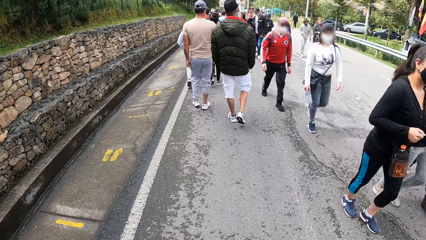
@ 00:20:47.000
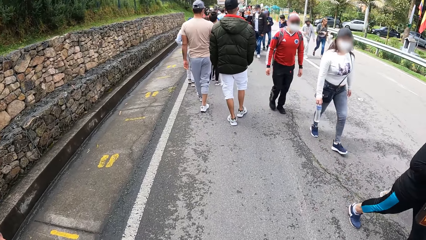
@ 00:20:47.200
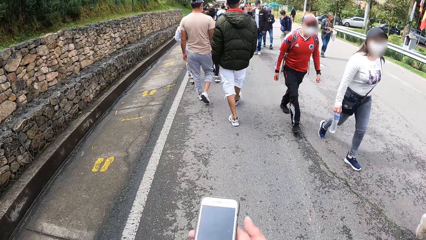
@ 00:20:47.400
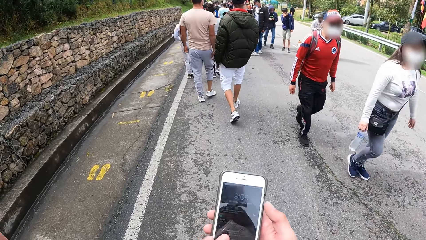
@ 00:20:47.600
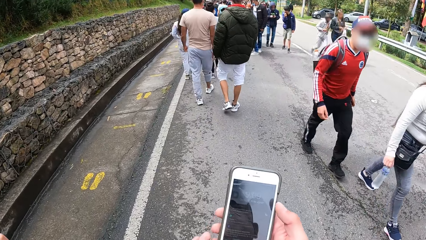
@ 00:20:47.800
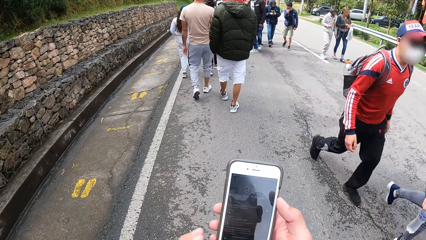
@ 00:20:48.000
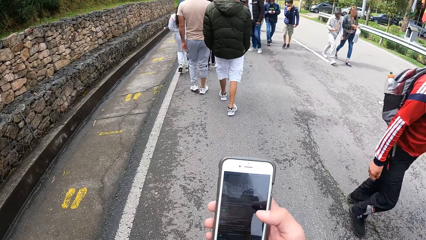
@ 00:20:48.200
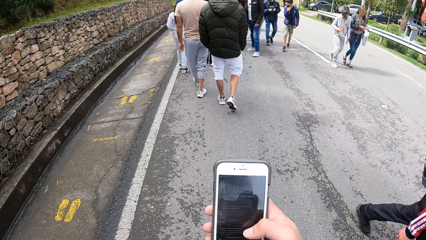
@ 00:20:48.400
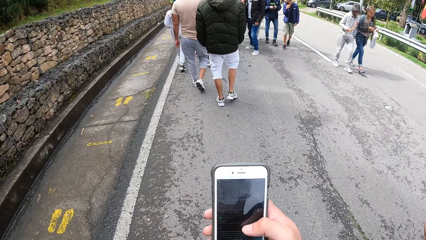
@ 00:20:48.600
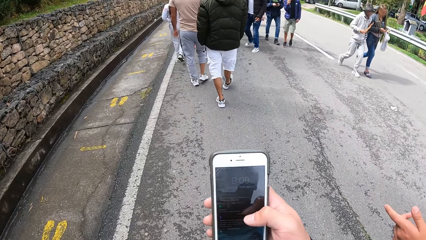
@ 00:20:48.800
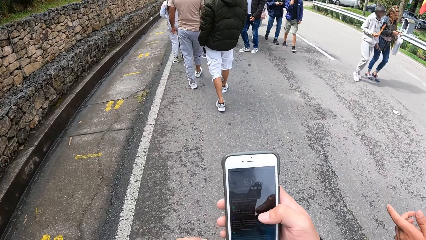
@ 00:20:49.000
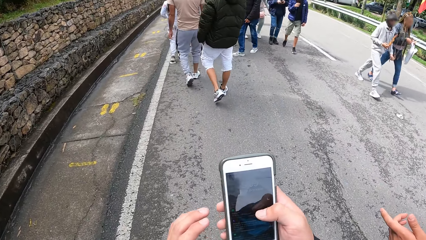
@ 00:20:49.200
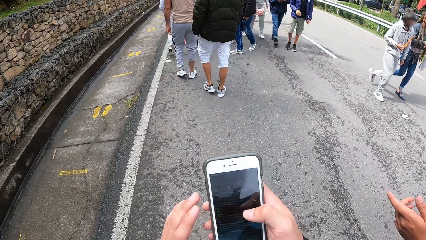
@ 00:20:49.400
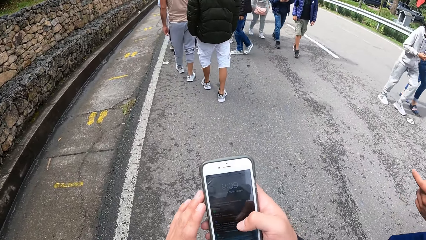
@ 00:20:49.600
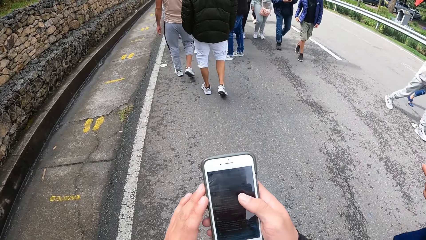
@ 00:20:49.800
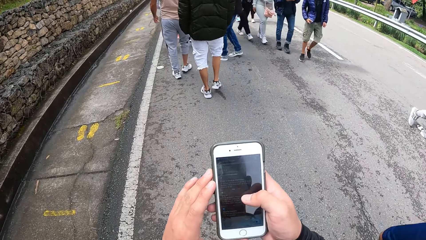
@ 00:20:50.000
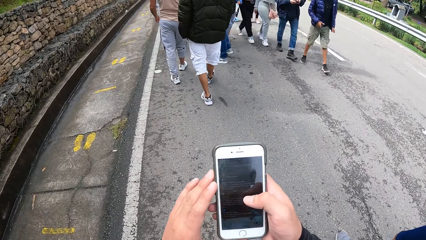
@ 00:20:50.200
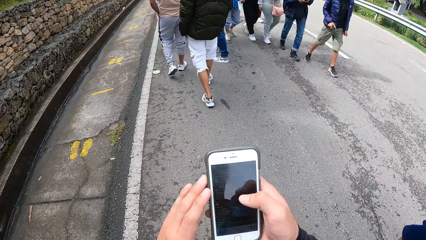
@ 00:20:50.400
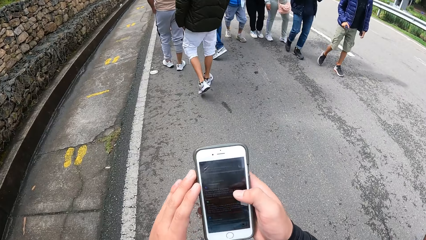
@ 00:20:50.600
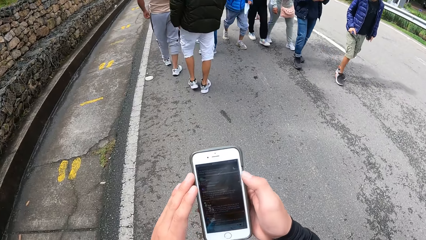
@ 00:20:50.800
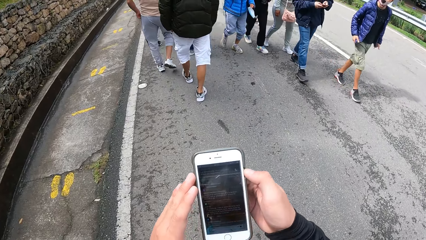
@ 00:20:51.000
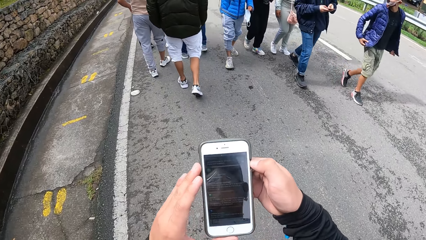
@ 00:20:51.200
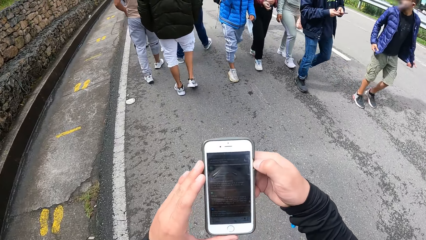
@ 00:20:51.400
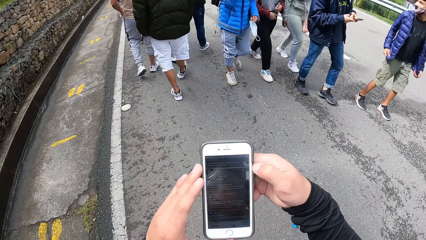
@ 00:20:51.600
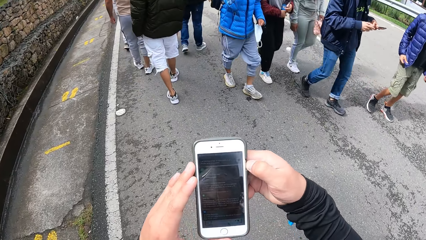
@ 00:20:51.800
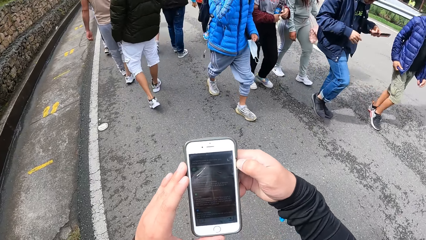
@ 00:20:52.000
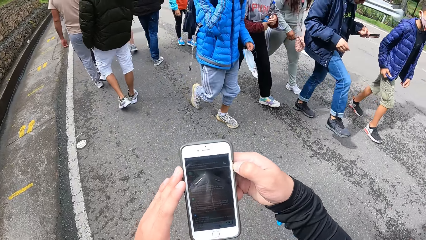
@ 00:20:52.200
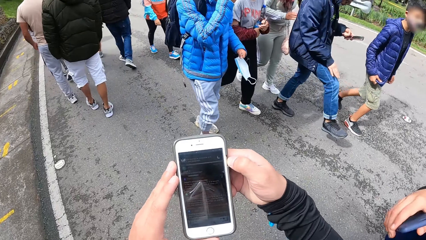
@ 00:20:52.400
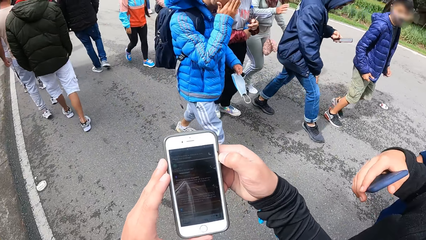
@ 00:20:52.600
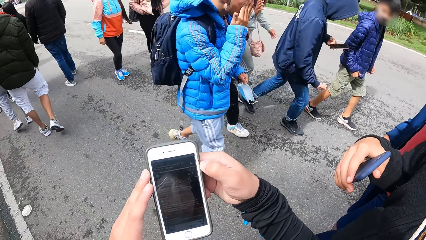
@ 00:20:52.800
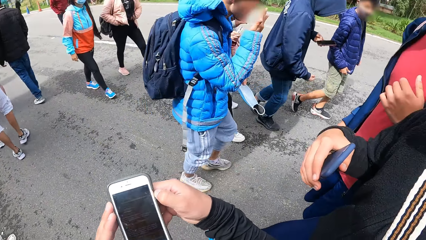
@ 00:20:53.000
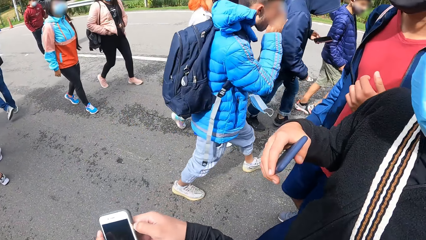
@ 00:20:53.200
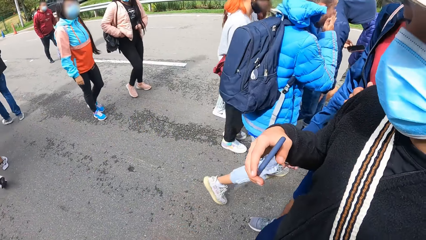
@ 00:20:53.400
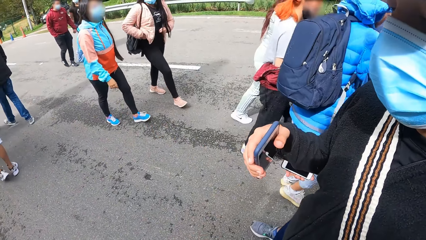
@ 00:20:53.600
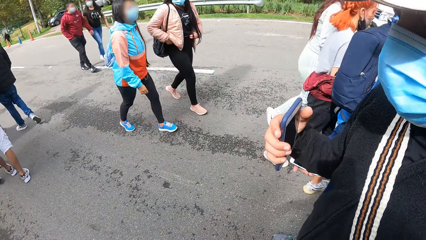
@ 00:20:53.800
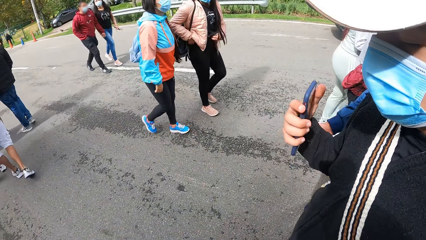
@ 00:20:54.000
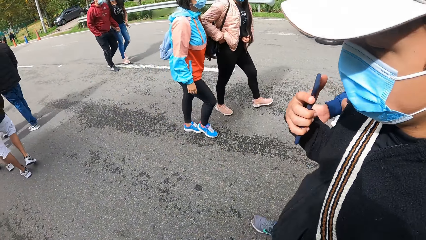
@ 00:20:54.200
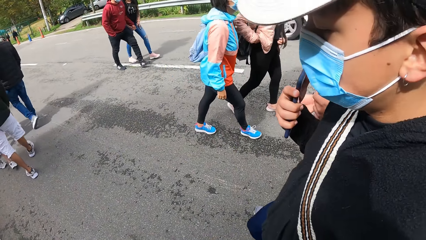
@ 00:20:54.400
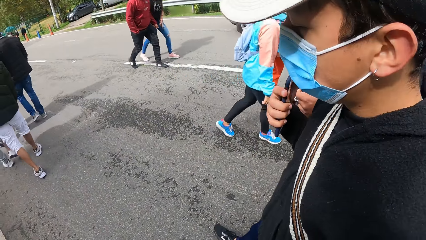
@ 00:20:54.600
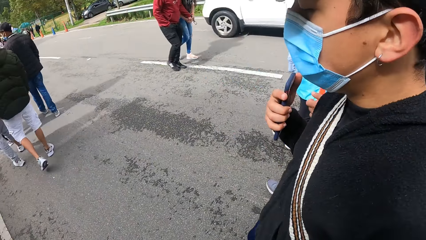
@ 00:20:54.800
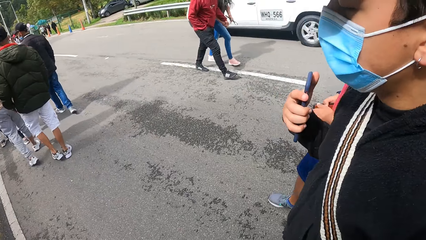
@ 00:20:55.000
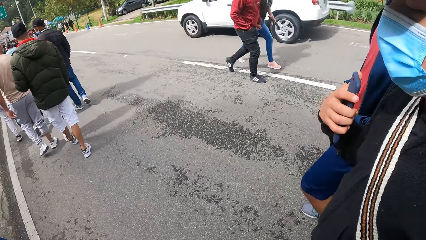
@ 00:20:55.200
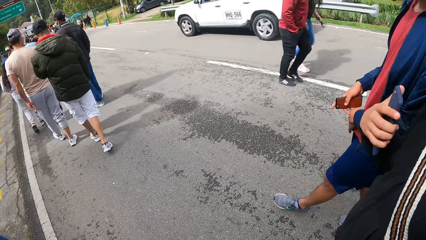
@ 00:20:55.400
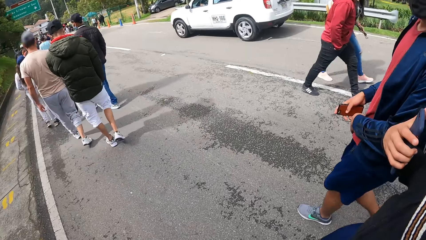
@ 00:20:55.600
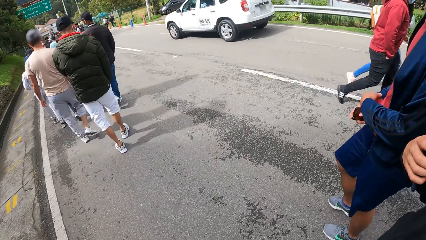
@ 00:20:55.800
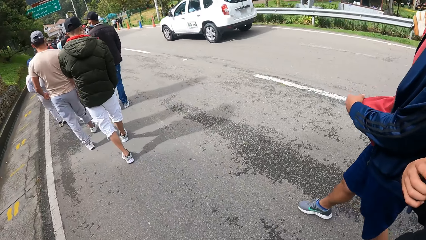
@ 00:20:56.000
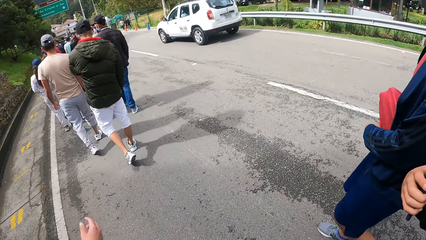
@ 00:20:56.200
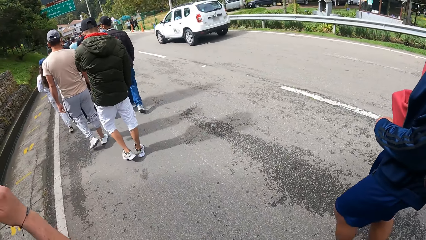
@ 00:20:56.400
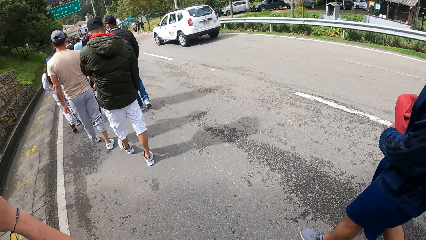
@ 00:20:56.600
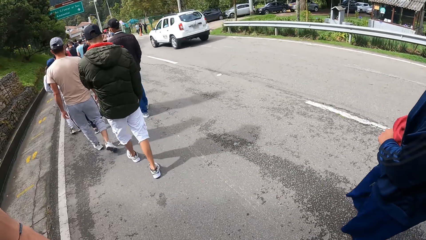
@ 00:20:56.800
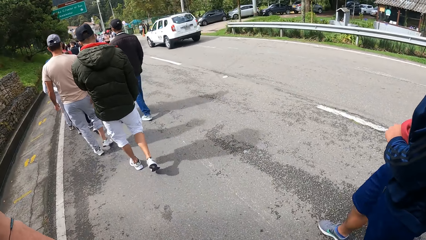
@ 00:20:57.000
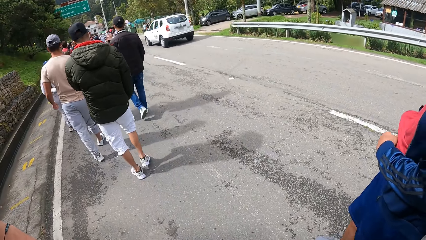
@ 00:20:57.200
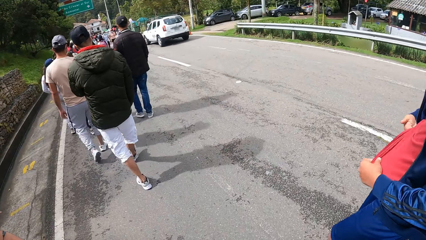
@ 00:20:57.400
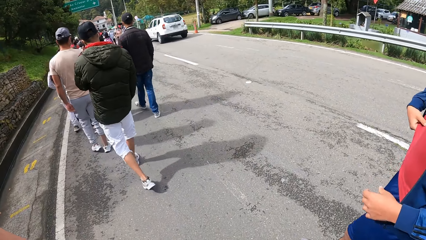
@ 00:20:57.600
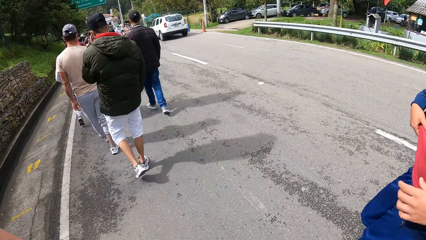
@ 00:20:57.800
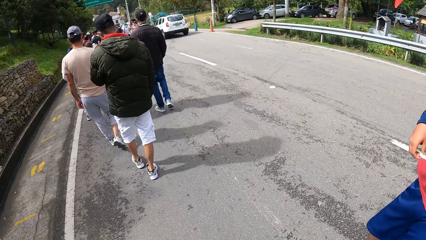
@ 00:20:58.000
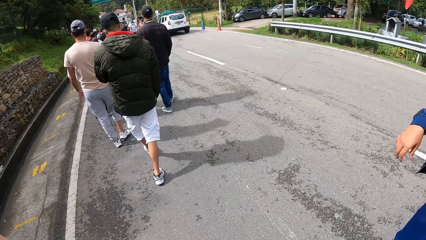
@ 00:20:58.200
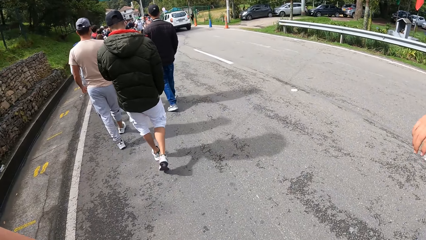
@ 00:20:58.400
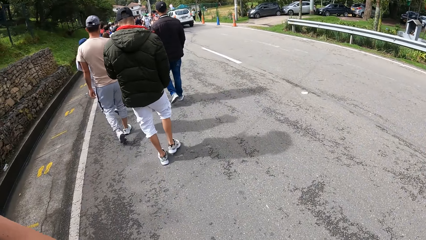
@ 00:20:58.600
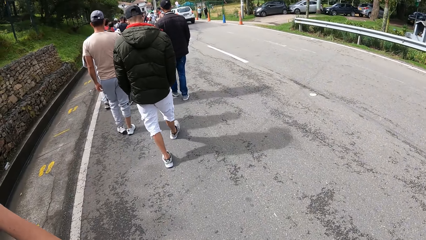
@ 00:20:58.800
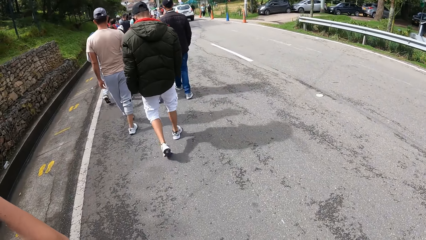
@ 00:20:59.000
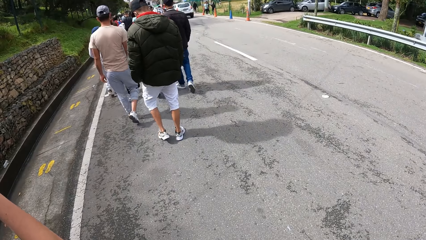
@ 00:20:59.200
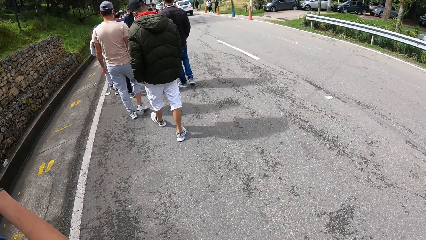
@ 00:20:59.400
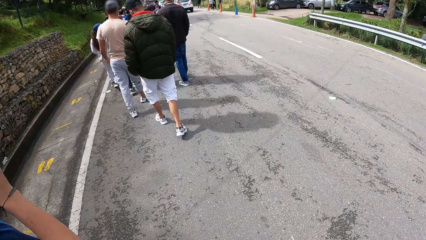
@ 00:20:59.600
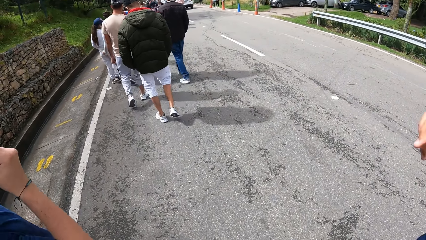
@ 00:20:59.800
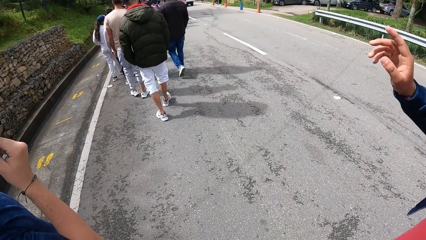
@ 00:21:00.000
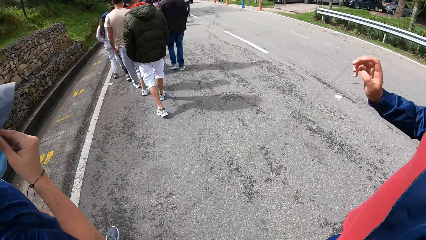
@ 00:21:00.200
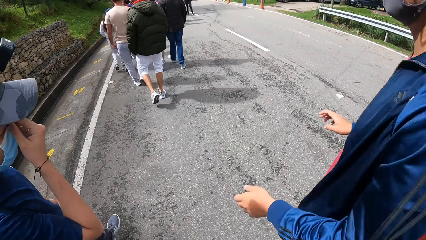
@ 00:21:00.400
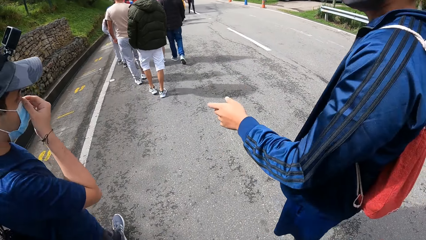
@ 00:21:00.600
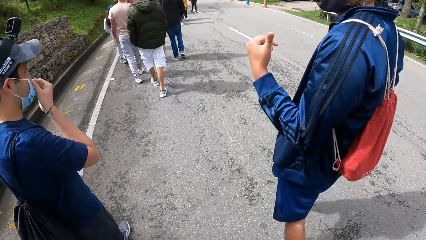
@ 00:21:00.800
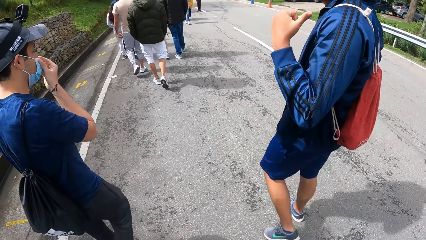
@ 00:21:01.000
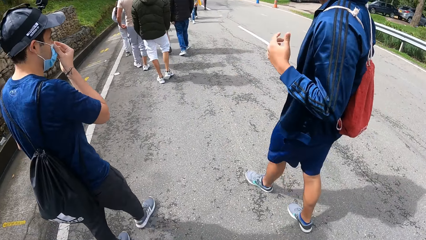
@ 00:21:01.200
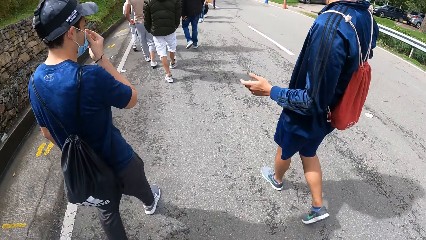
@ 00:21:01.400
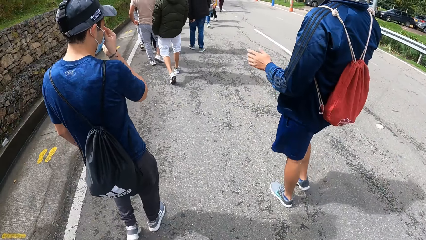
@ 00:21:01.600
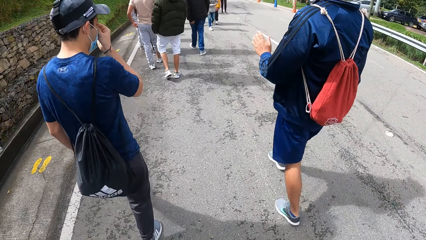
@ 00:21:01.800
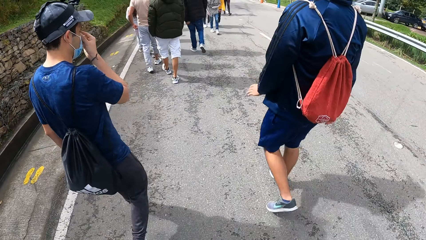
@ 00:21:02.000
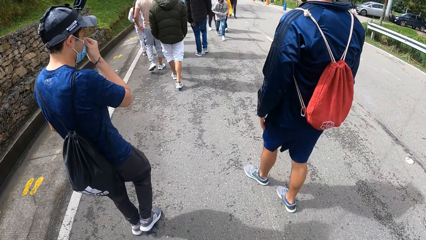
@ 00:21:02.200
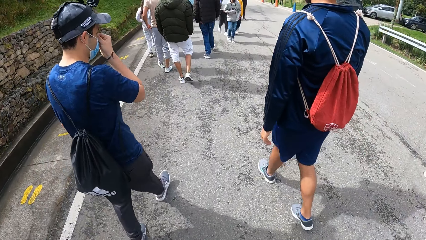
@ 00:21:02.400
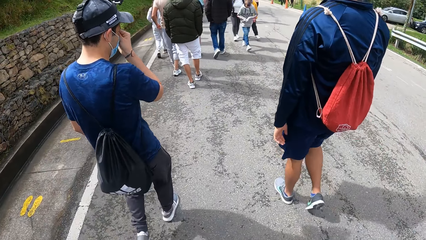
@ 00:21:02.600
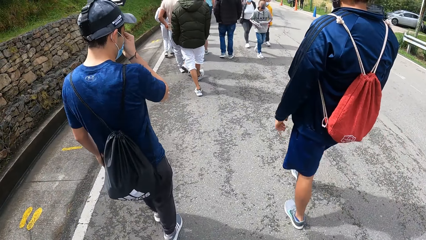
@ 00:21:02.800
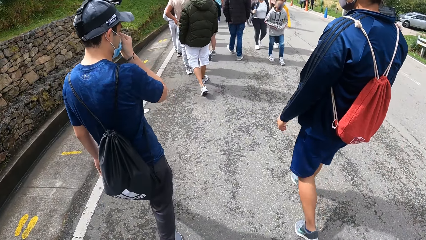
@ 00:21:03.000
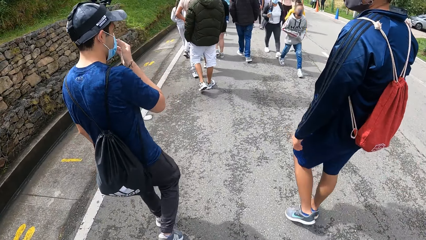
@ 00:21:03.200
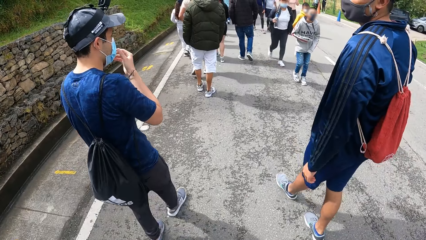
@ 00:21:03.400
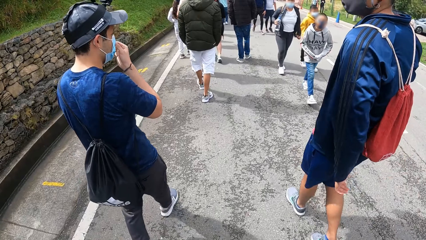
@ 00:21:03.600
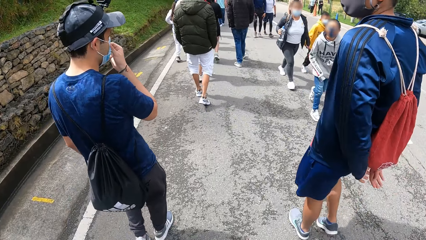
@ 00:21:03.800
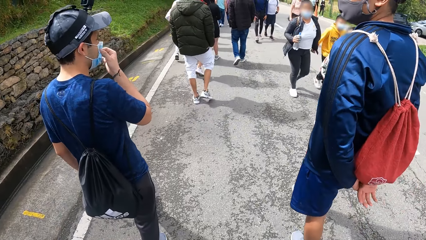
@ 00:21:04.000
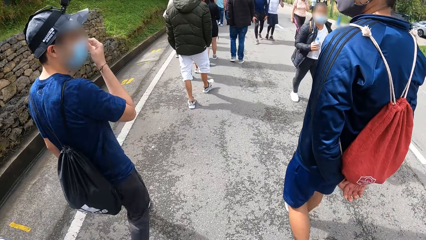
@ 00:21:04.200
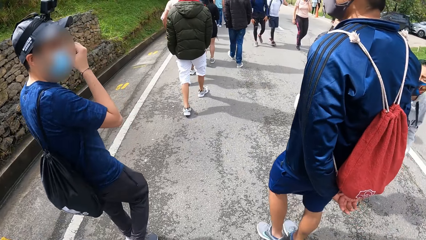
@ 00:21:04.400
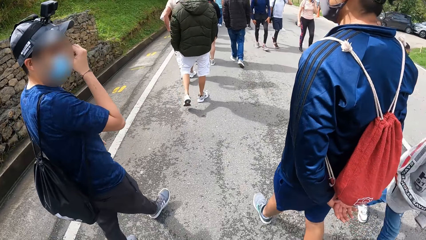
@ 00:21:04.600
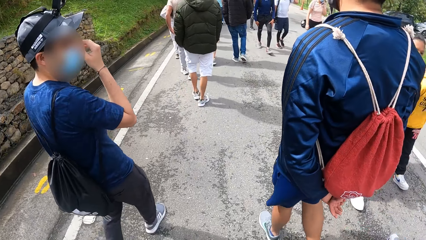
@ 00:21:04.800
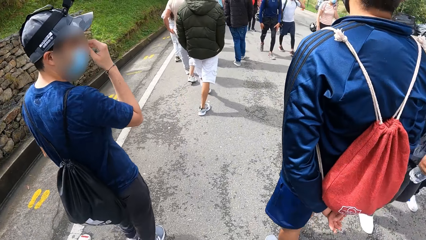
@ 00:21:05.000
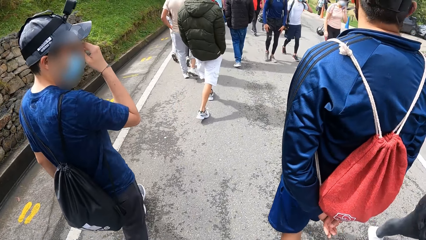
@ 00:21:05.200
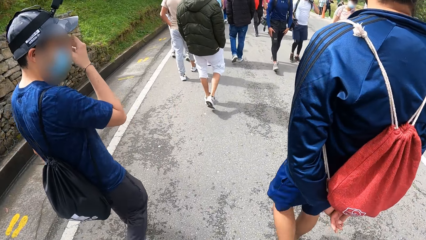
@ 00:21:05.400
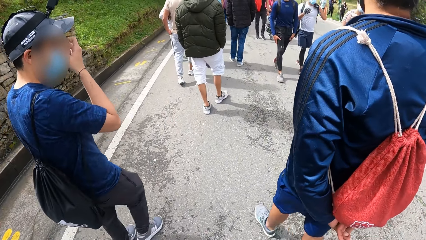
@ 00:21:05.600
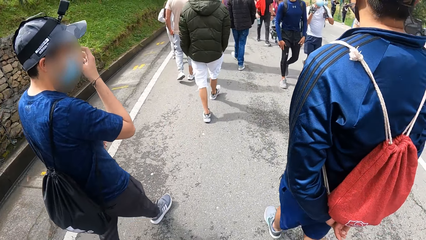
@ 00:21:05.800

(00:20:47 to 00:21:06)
The camera wearer operates a phone with his right hand. A man holds a phone in his right hand. Another man touches a face mask with his right hand.
